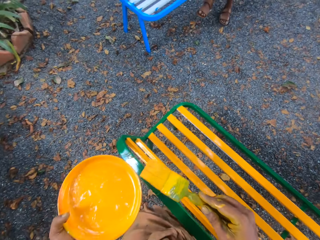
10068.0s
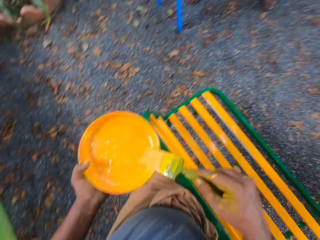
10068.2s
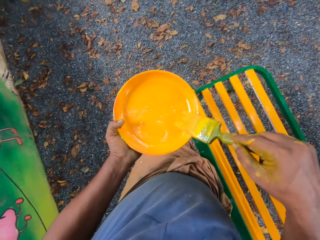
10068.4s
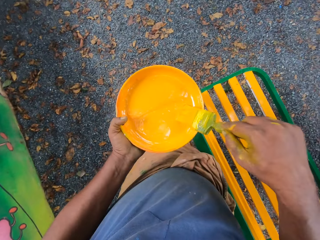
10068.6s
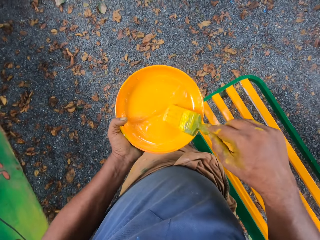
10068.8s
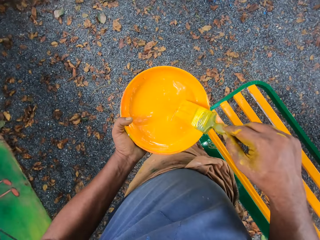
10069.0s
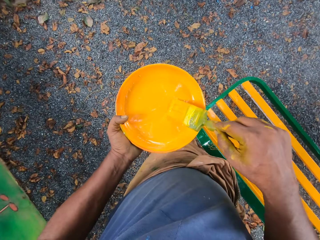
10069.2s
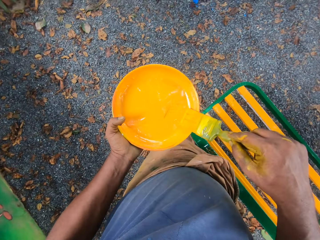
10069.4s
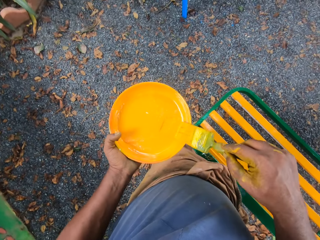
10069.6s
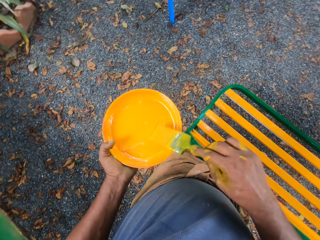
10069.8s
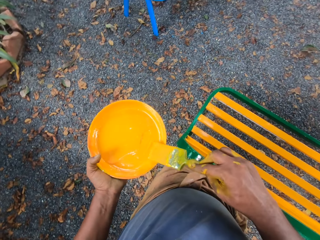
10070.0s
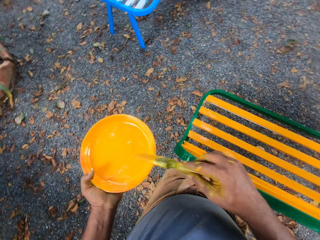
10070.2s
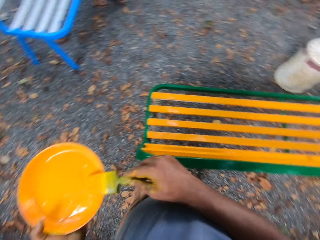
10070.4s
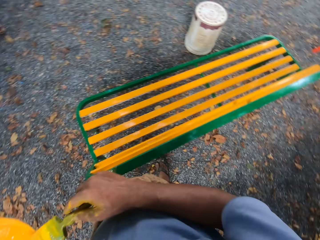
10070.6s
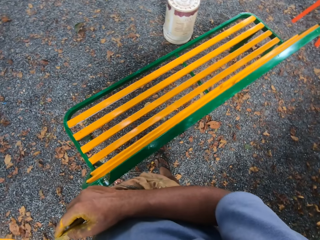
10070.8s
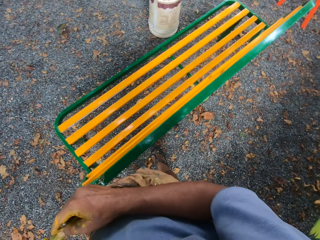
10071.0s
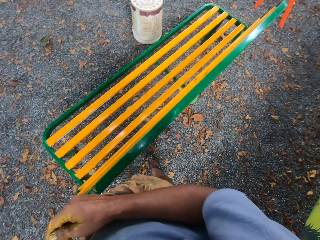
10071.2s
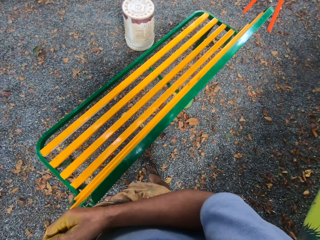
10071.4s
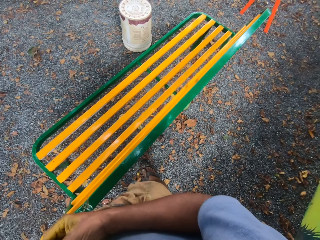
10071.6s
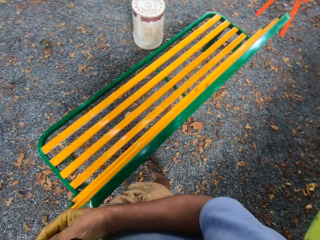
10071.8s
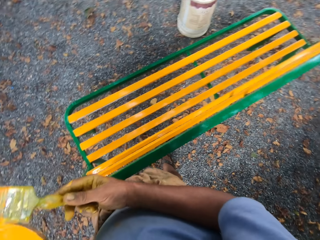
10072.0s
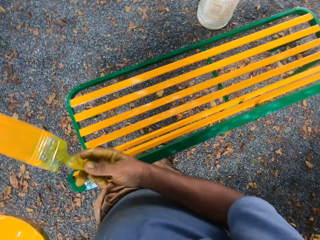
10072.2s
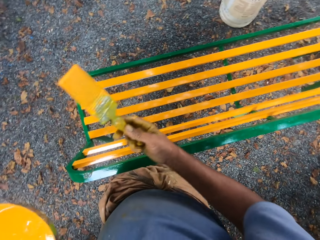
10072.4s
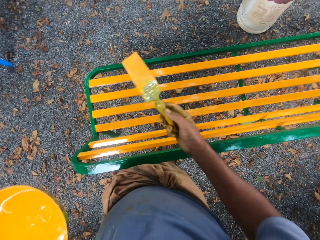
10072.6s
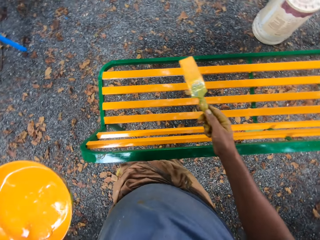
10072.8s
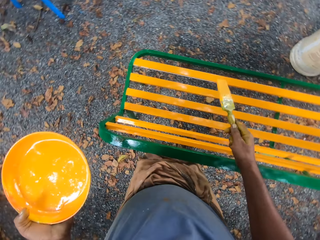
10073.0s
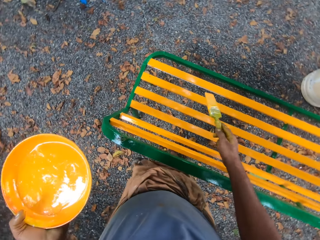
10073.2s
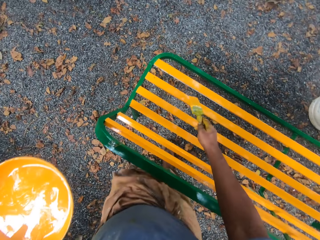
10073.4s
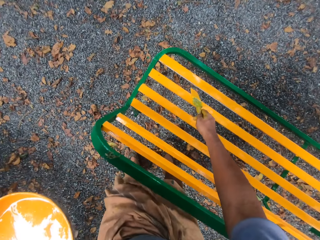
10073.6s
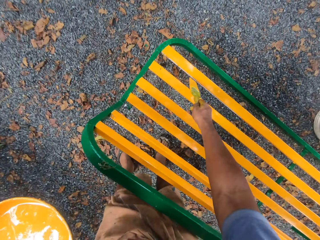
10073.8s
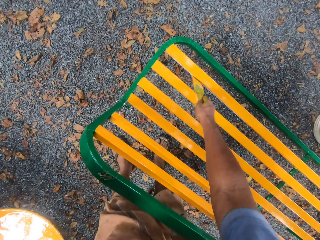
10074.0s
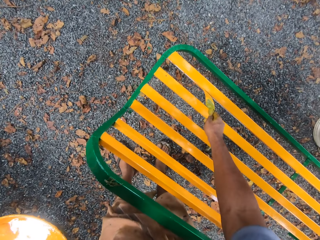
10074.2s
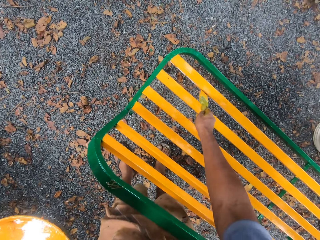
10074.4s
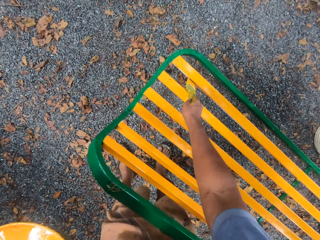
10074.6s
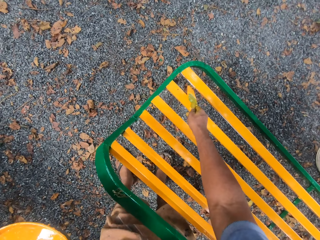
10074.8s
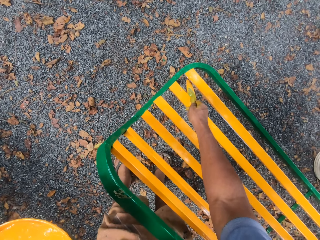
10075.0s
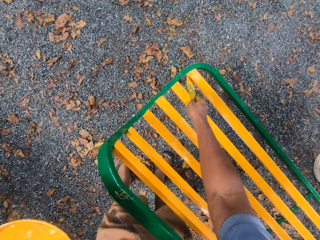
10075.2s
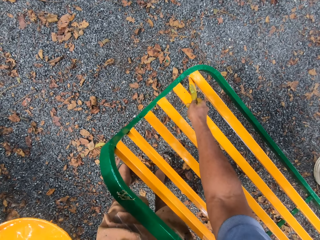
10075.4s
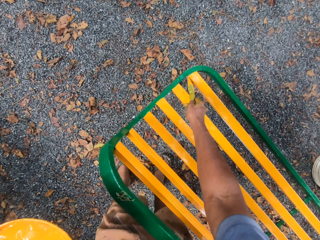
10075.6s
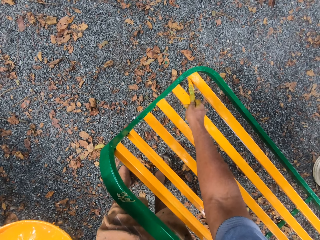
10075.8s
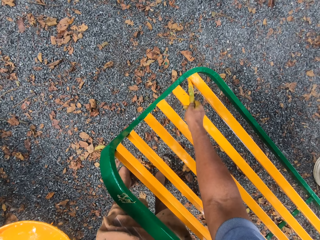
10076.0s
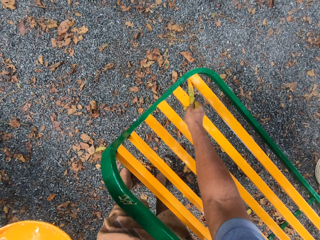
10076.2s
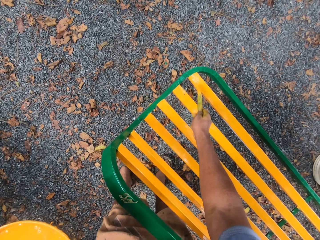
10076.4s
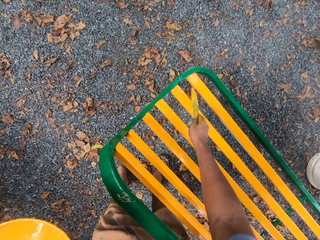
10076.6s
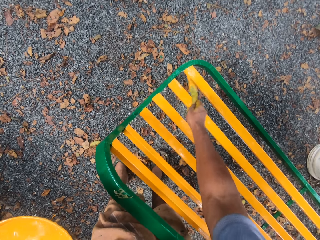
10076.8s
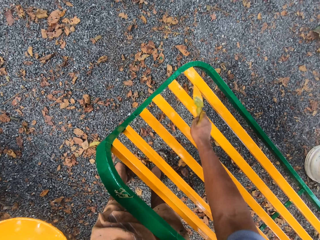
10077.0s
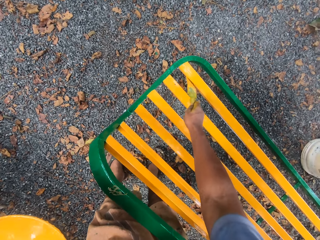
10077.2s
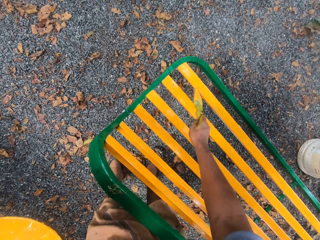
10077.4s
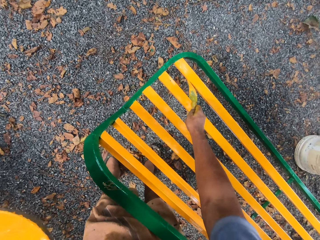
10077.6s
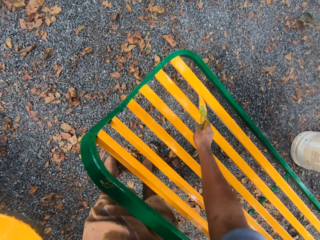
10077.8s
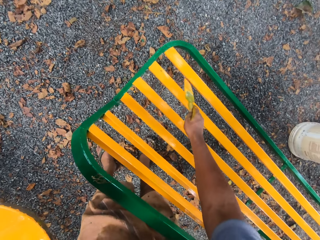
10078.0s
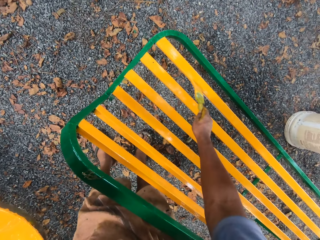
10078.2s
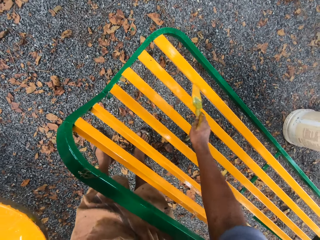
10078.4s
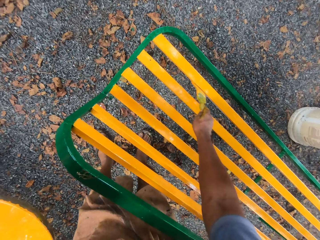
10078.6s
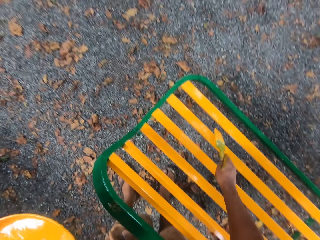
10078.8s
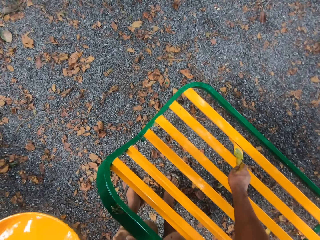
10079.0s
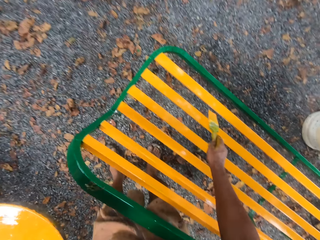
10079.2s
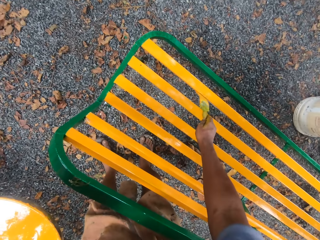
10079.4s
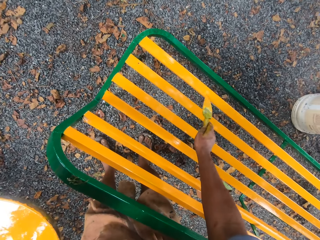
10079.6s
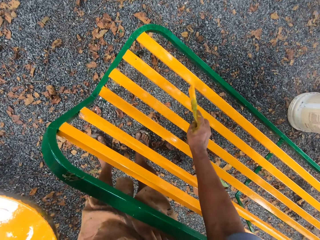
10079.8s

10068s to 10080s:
The camera wearer scoops paint in a paint tray with a paint brush. They move the paint brush on the paint tray. They paint a bench with the paint brush. They paint the bench with the brush.

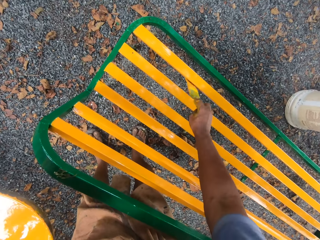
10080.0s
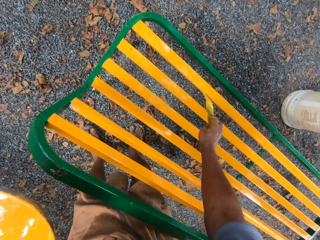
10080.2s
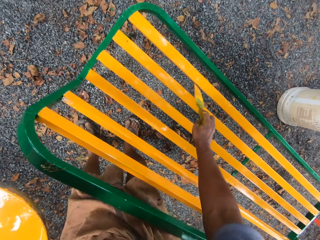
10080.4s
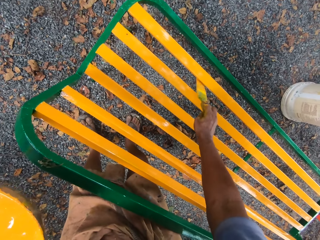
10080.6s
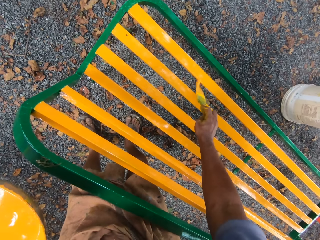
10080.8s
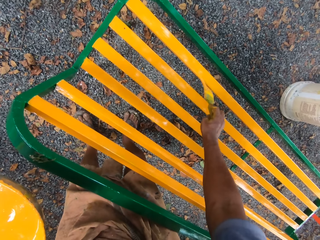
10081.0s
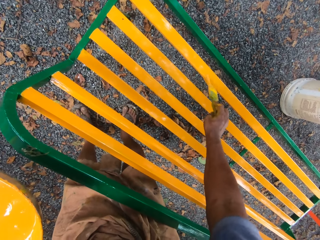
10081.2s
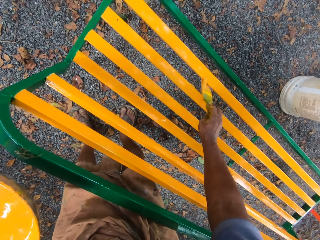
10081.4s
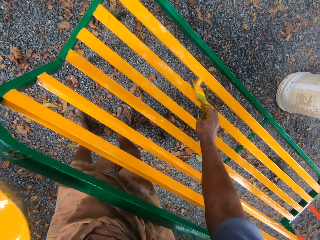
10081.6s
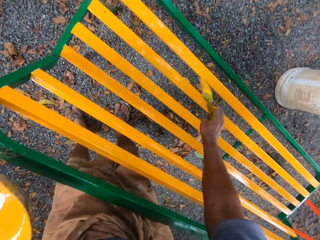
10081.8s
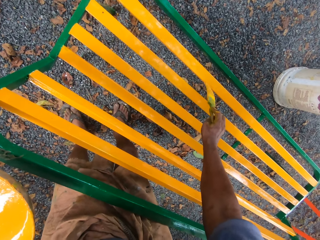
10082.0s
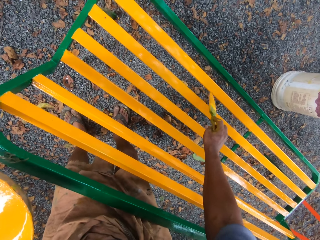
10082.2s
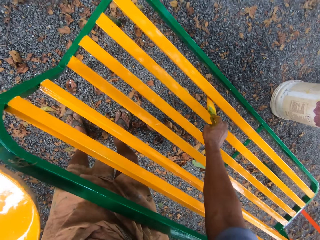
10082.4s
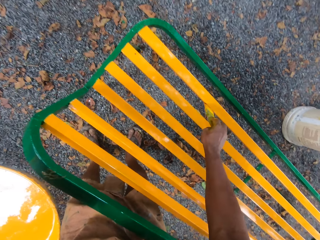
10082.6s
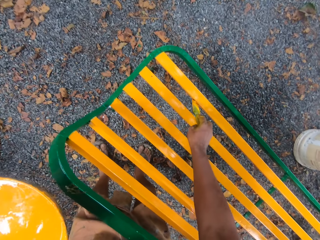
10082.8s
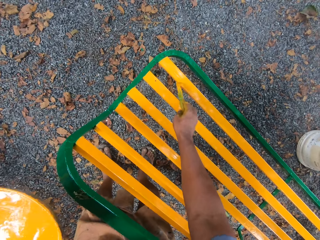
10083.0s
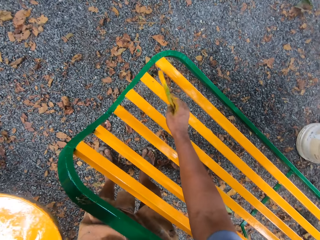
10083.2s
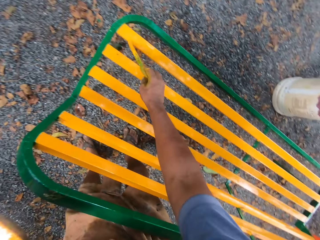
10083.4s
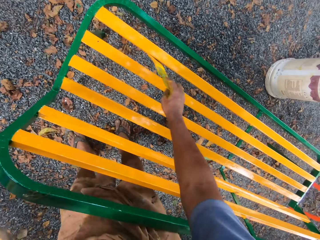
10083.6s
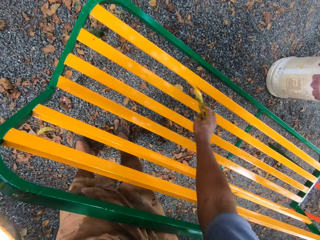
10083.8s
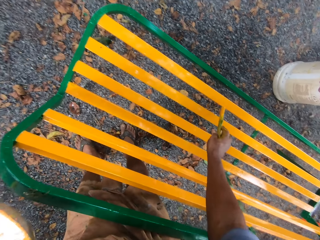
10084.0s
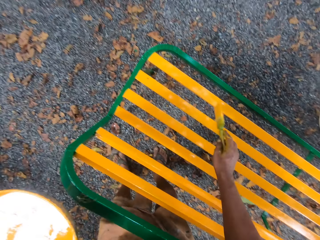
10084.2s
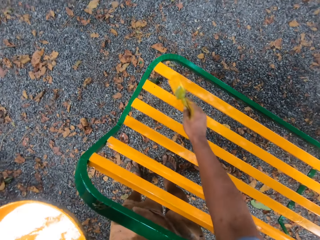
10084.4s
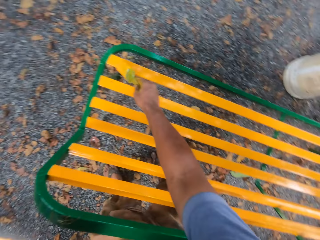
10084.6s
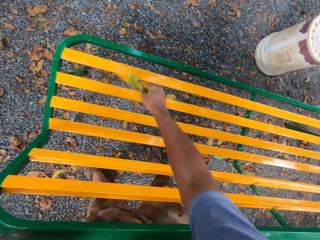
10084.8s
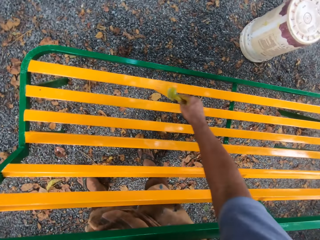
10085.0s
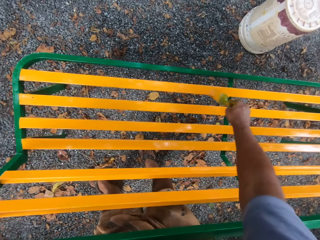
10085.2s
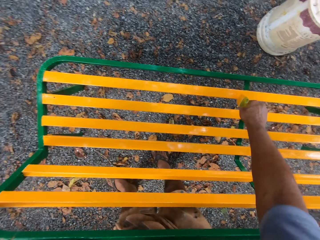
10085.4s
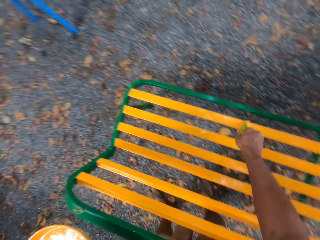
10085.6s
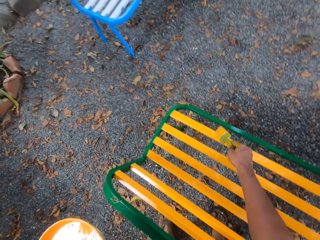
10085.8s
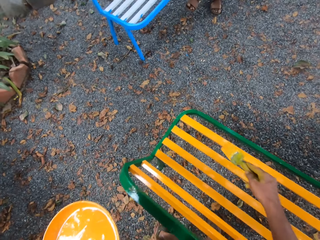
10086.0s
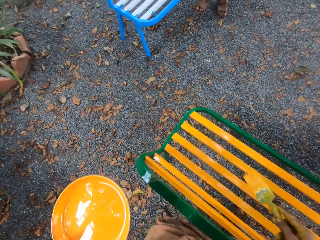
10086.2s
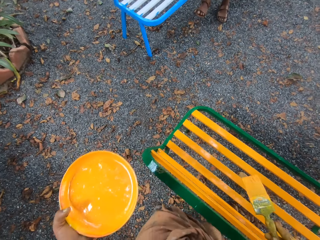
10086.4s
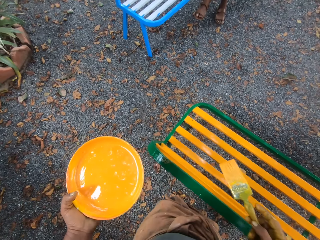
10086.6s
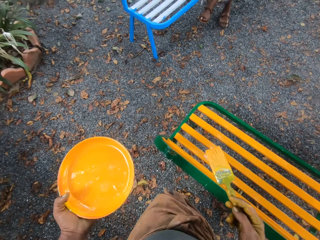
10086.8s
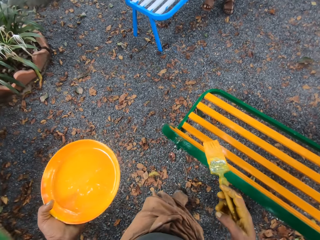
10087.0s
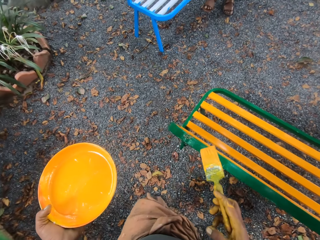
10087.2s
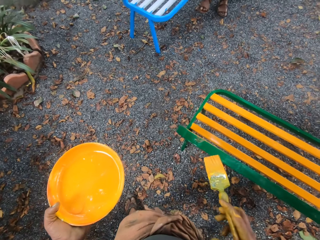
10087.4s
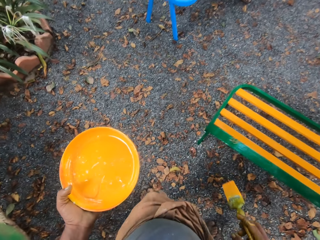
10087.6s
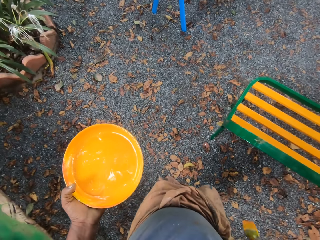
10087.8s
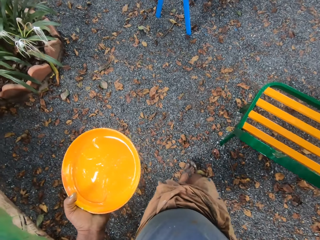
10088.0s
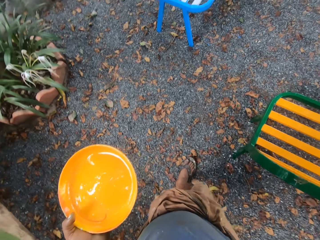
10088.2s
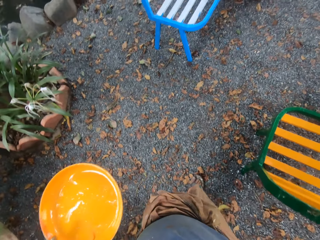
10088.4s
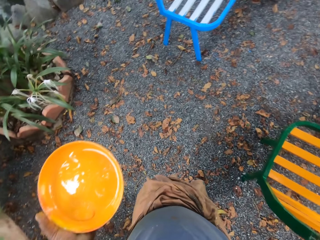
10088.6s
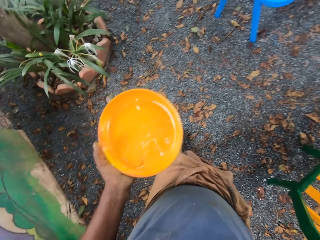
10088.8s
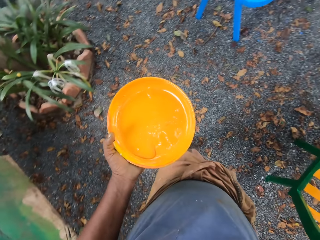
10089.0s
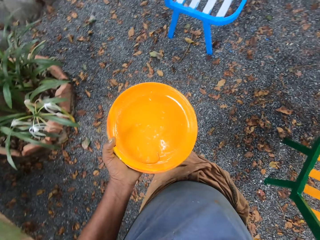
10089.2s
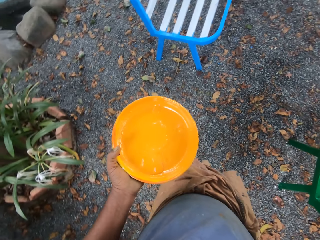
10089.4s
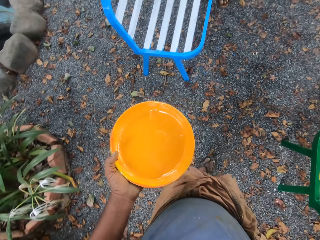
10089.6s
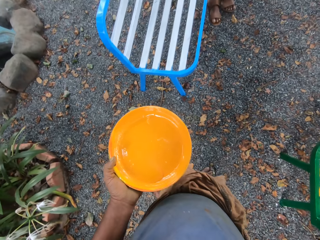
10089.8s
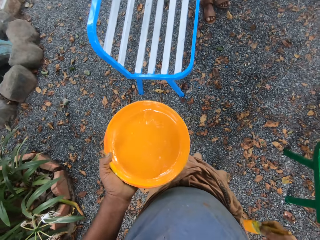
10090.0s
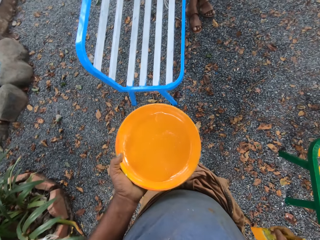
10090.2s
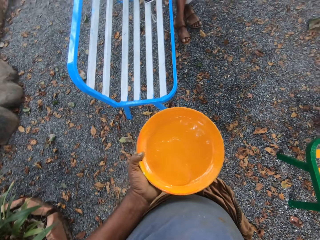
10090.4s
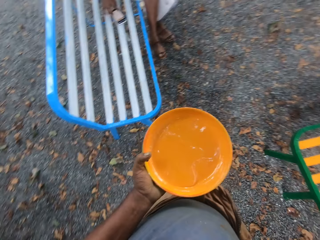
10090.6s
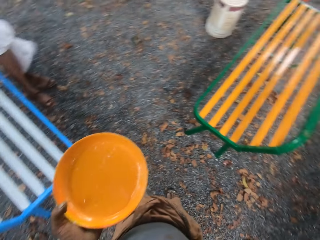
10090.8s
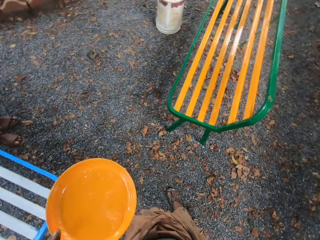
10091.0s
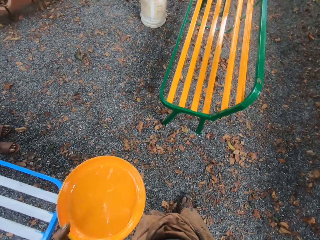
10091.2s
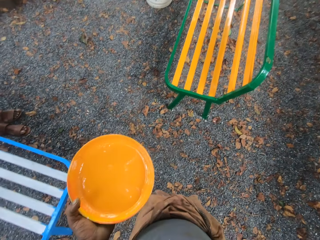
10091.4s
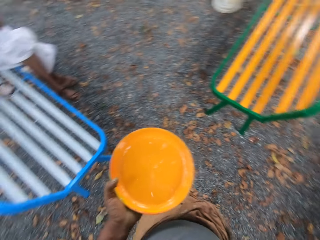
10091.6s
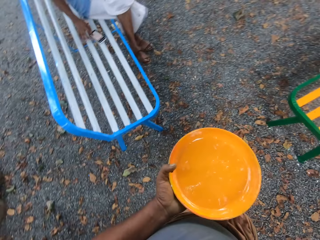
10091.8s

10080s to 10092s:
The camera wearer paints a bench with a brush. They paint the bench with the brush repeatedly. They walk around the playground.
